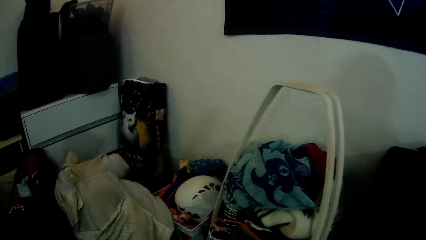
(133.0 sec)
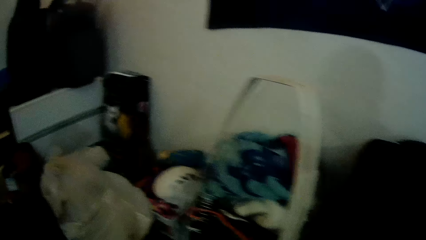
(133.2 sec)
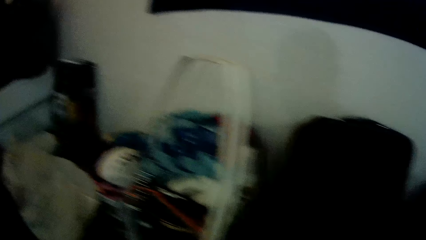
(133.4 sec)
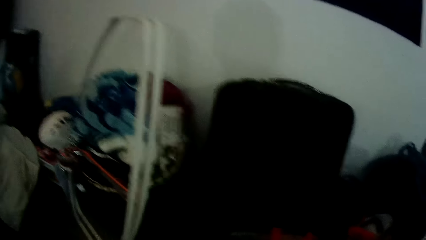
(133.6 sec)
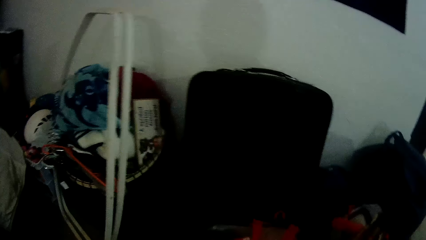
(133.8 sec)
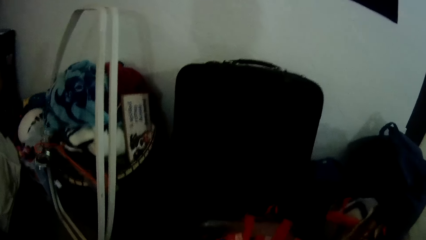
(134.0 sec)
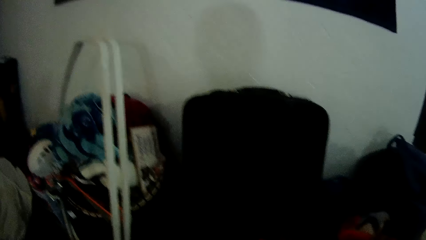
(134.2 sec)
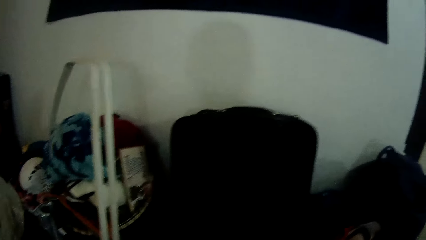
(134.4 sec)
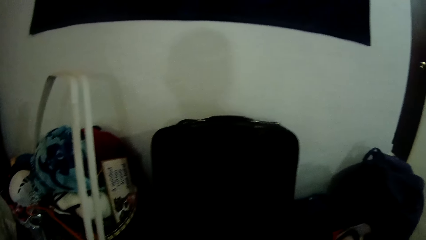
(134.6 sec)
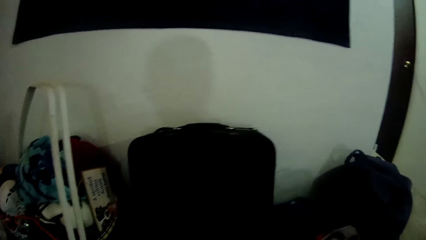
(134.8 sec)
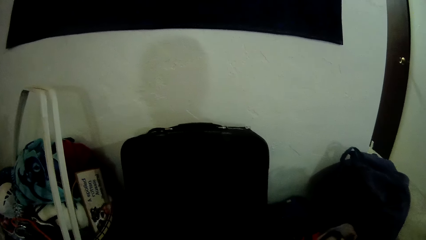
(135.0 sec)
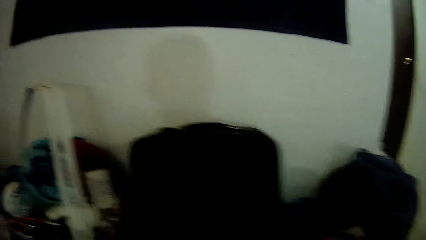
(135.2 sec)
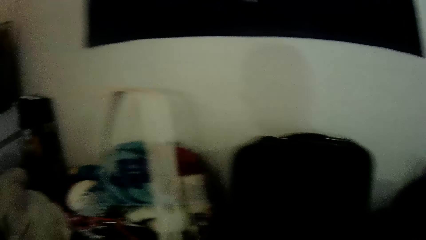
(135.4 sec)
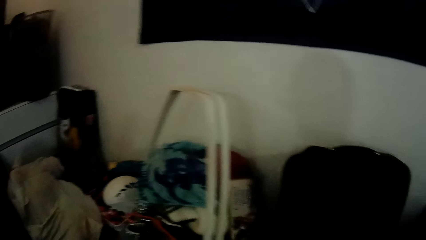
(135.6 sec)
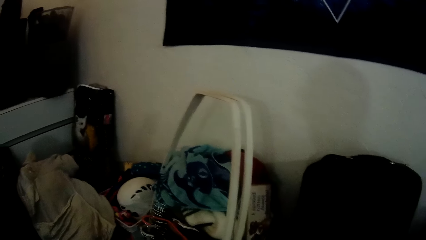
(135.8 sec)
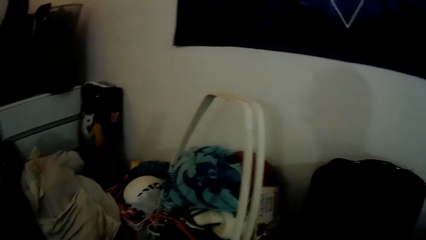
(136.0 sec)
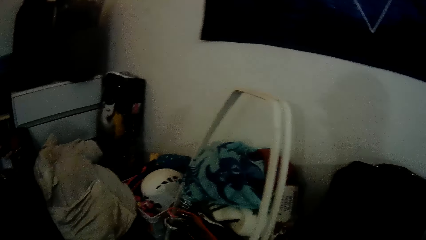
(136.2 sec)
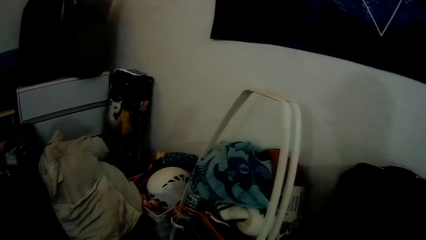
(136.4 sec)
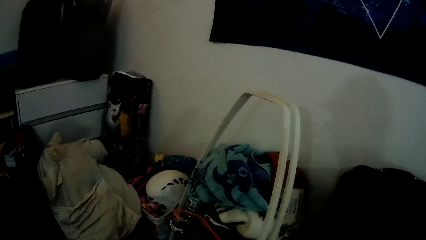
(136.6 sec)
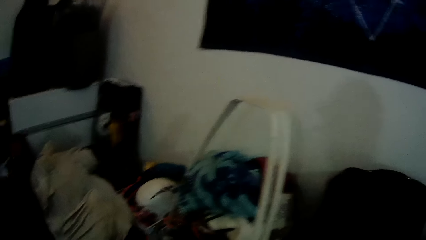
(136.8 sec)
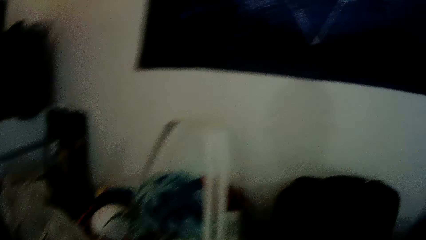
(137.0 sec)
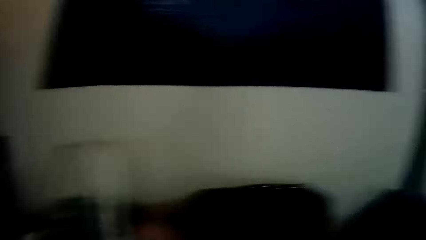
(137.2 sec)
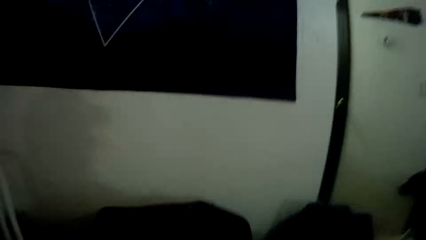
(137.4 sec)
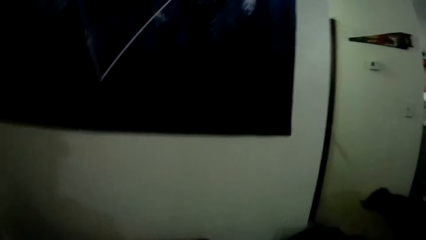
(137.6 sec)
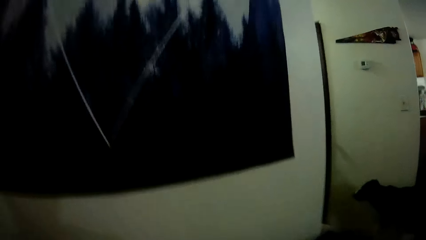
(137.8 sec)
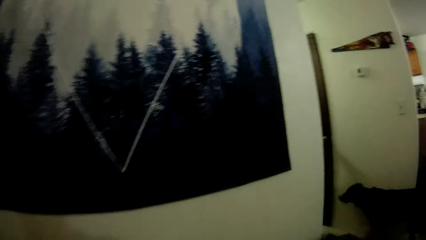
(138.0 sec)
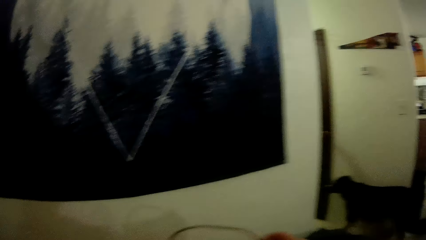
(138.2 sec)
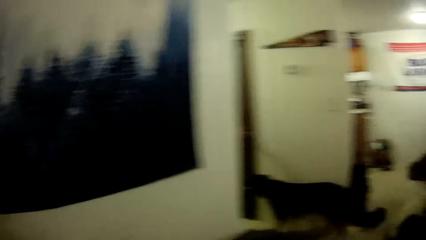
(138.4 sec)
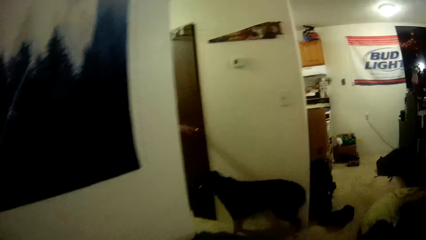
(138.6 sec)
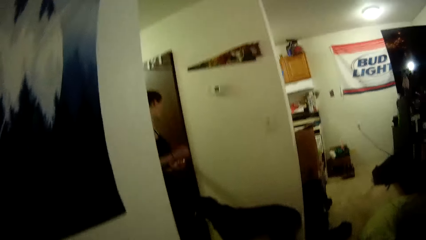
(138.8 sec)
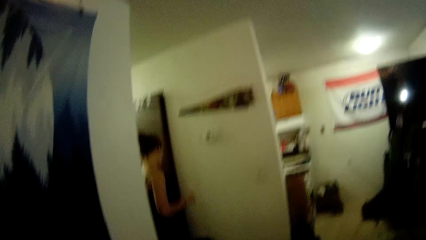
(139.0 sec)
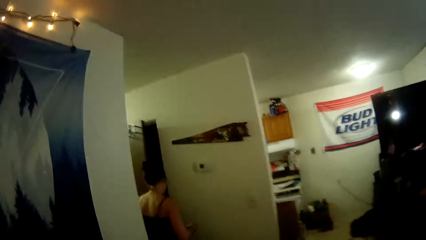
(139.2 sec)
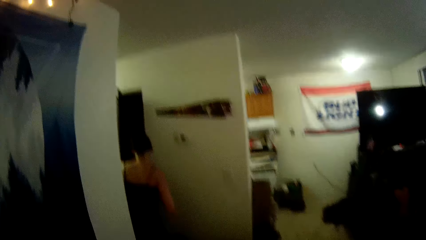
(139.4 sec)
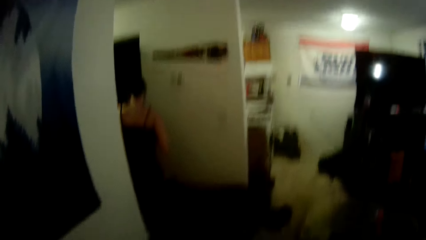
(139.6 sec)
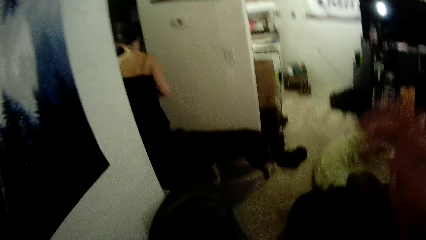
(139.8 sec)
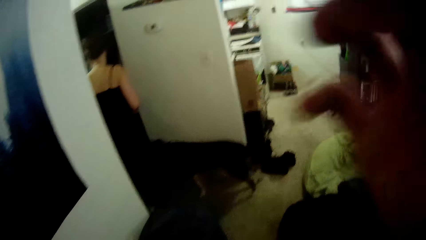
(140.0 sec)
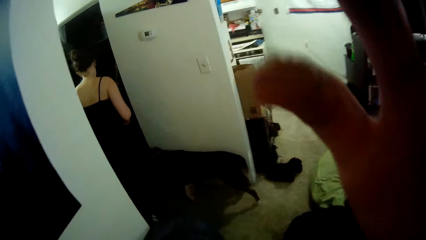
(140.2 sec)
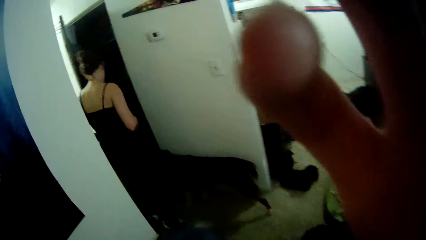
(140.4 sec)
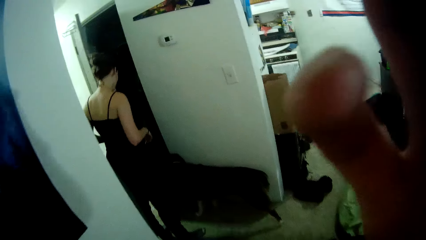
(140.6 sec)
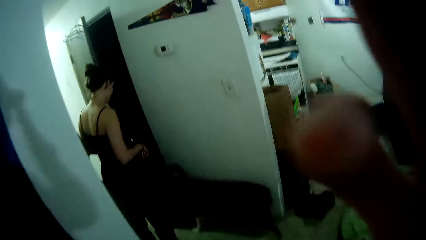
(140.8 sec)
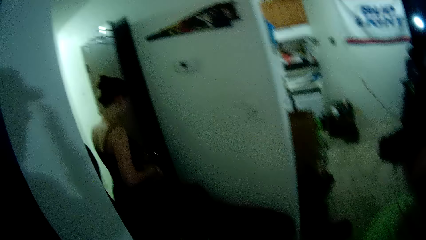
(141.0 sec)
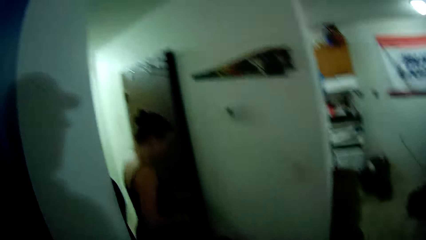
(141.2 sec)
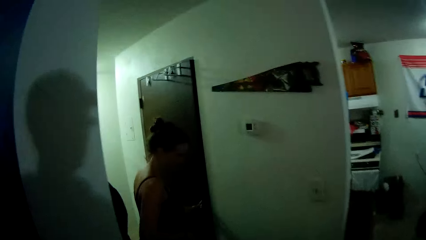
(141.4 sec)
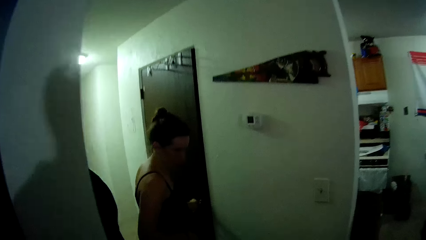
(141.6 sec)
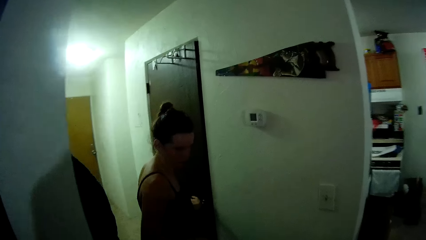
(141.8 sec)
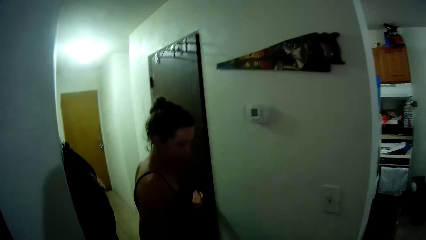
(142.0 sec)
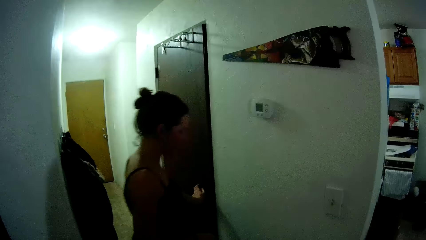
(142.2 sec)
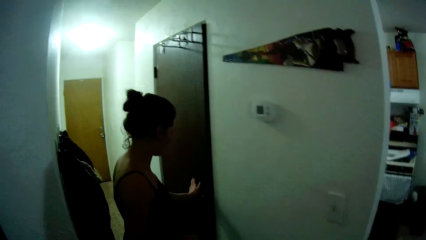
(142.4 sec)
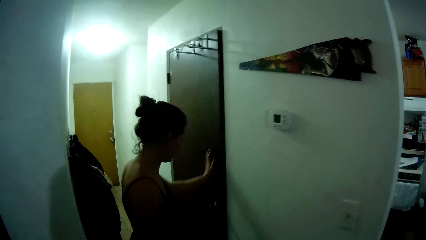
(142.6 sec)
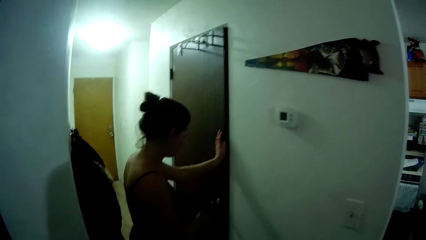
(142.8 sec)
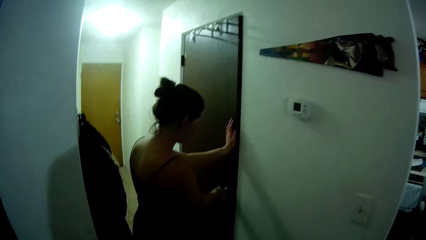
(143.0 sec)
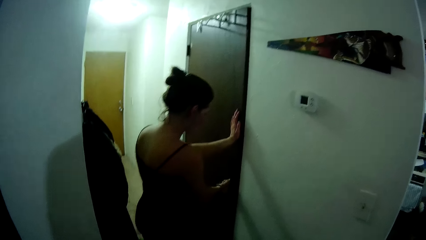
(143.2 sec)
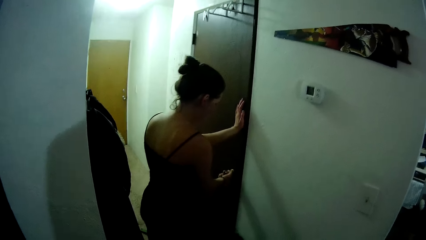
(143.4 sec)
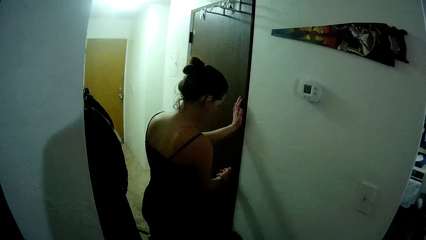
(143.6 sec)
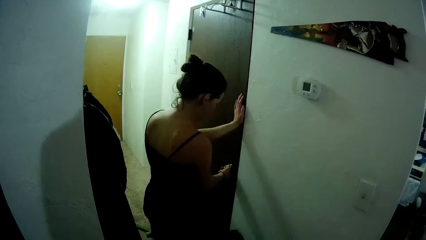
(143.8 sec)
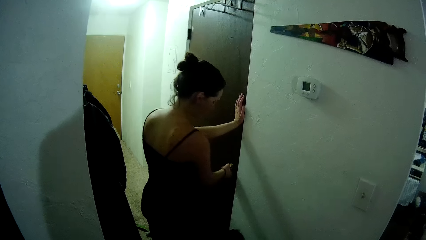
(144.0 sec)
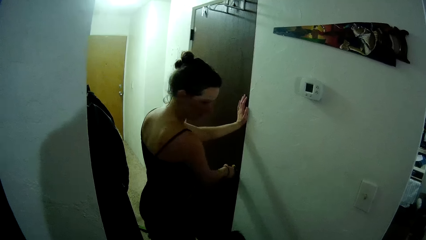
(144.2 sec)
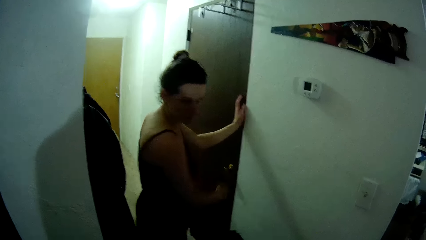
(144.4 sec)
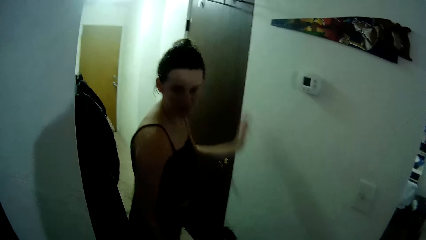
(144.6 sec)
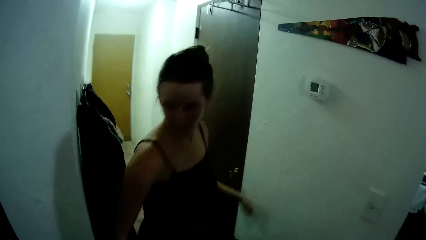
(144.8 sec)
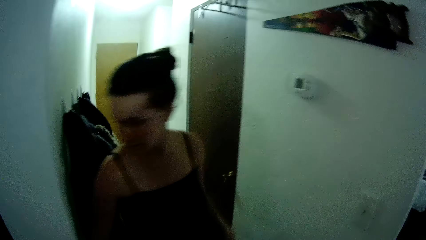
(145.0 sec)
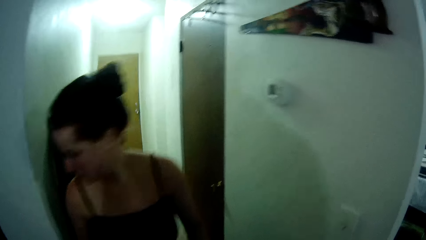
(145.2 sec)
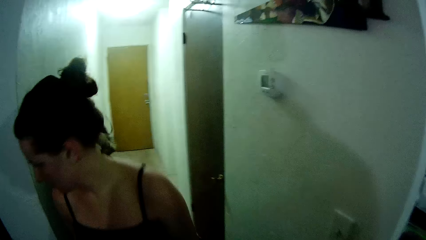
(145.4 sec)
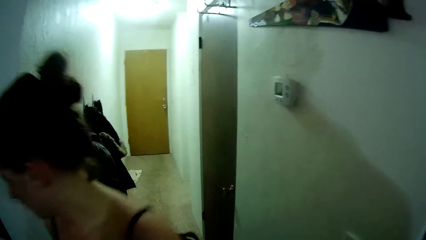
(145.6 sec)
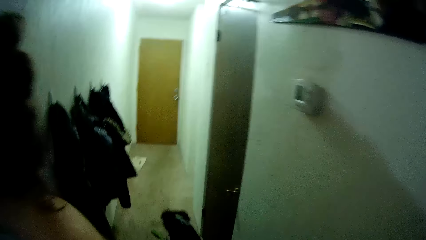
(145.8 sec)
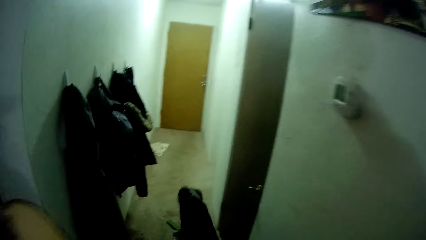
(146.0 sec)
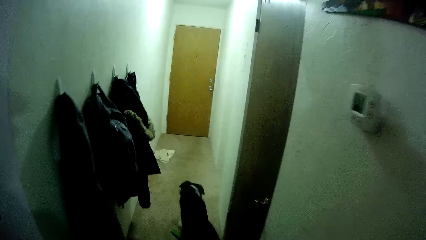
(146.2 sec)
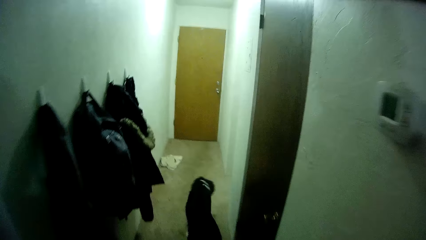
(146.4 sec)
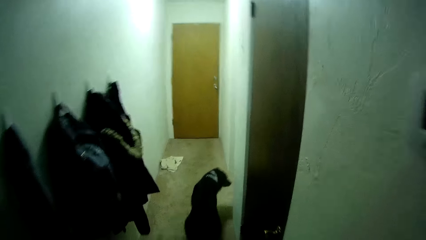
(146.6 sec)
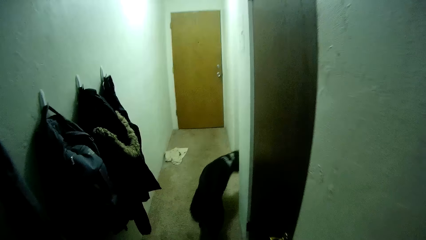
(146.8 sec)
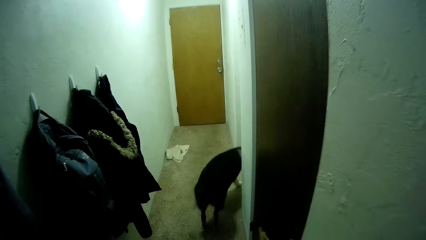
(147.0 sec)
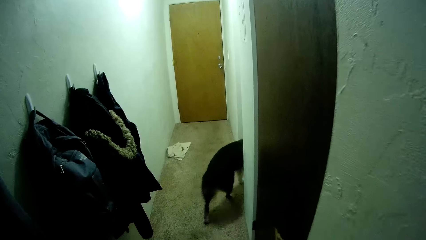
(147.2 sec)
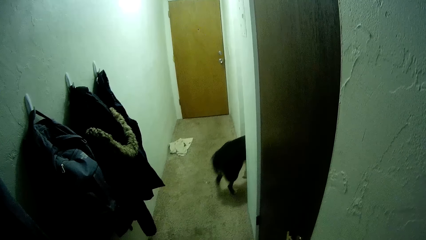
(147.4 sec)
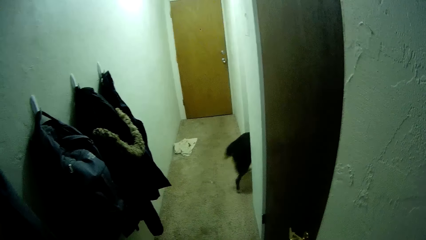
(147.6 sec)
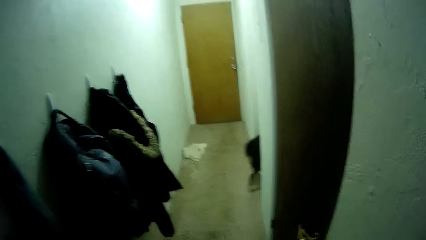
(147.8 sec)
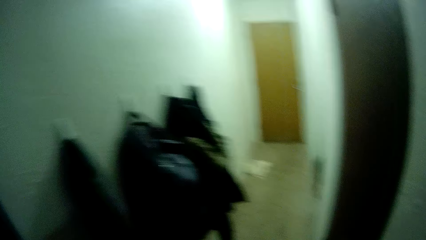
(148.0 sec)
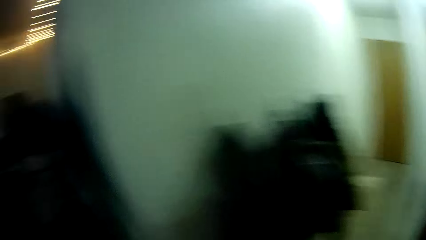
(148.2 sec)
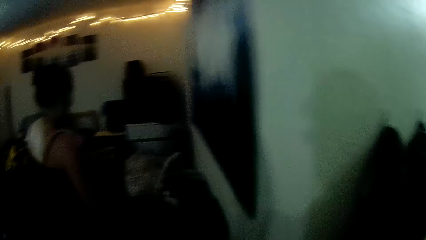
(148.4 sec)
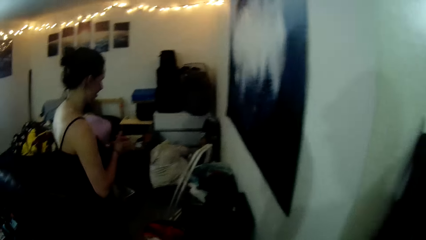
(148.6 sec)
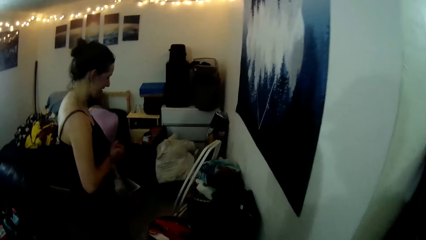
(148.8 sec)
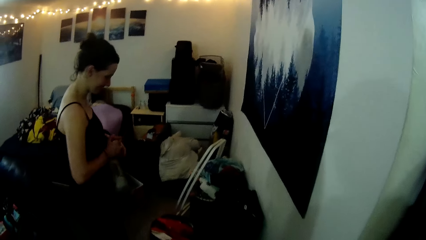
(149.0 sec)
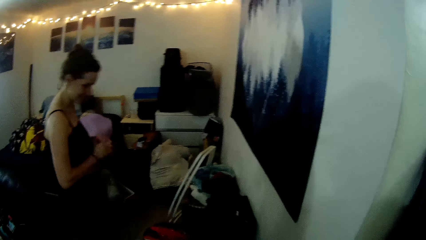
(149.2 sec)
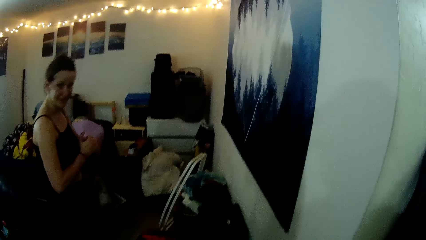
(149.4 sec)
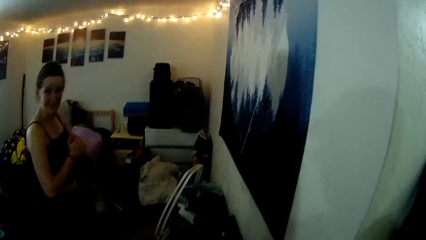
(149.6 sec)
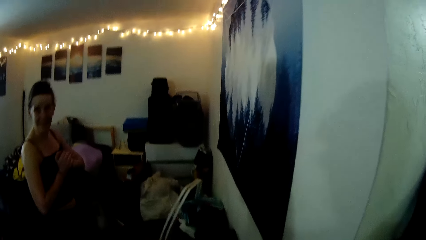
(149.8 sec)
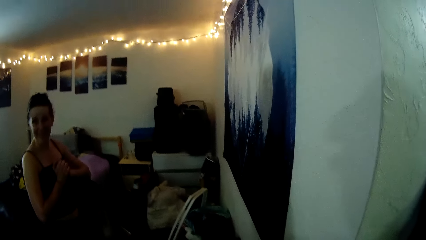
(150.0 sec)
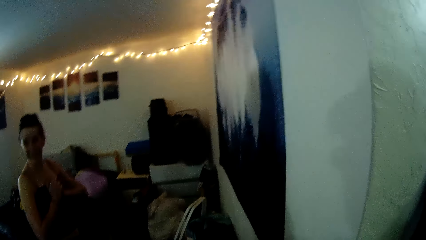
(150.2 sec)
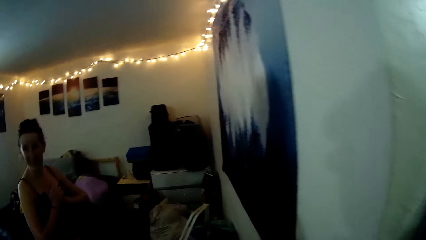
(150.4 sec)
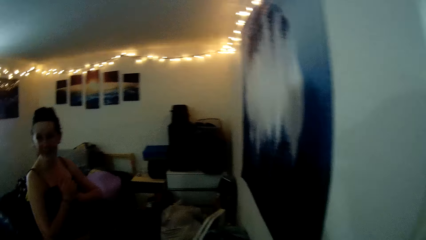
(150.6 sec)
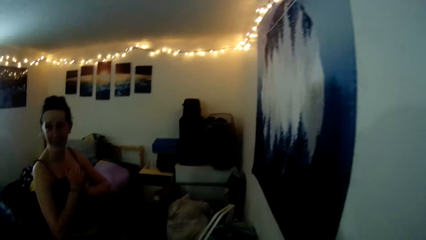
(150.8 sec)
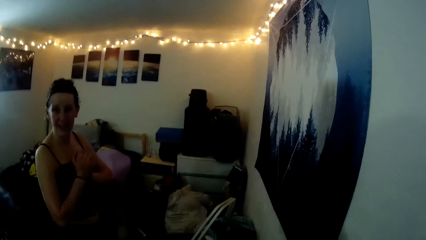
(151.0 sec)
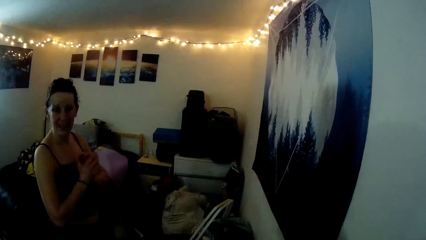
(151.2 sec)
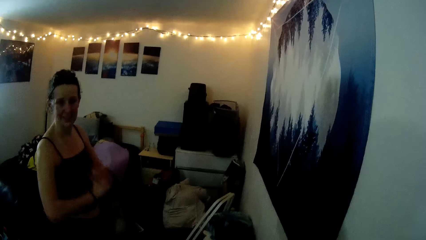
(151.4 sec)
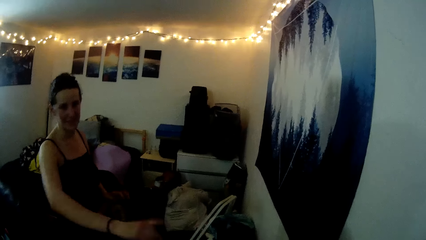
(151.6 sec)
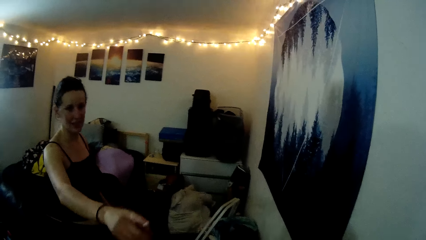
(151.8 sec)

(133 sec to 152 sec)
The camera wearer stands up. A lady opens the door. The camera wearer moves the hand and touches the face. The lady closes the door. The lady steps forward. The camera wearer looks around and walks around the room. The lady looks around and moves the hands.
